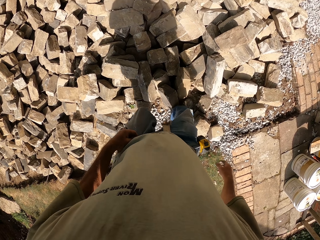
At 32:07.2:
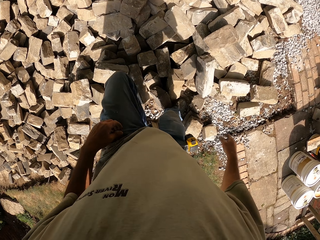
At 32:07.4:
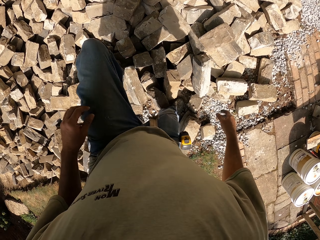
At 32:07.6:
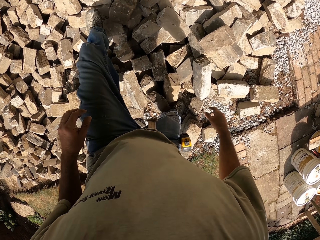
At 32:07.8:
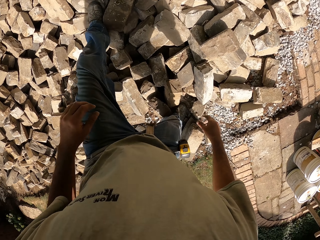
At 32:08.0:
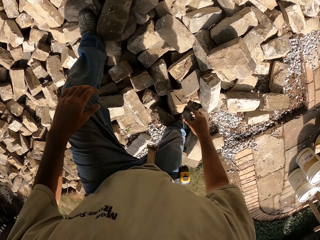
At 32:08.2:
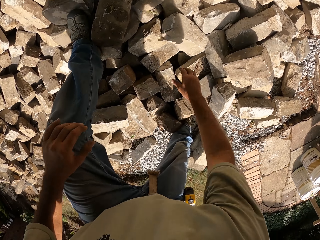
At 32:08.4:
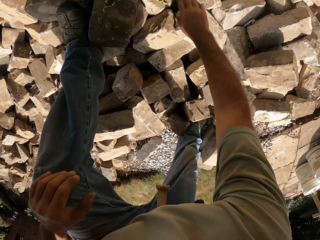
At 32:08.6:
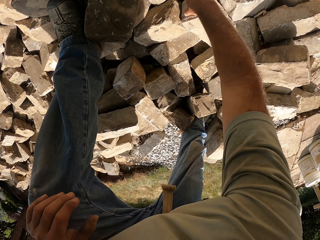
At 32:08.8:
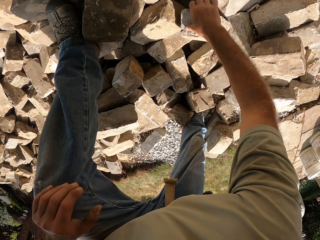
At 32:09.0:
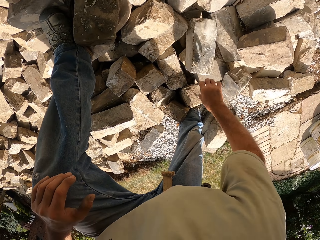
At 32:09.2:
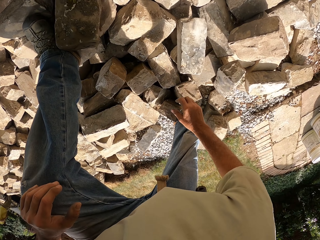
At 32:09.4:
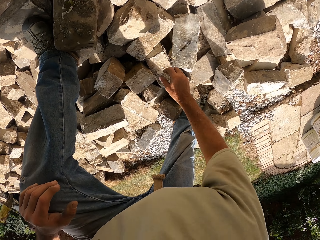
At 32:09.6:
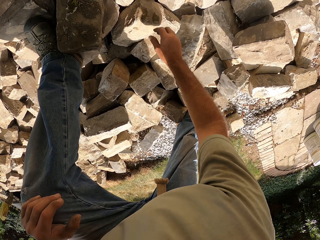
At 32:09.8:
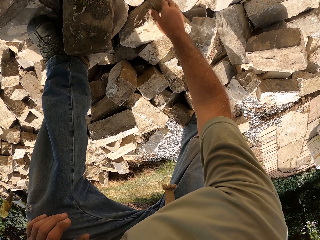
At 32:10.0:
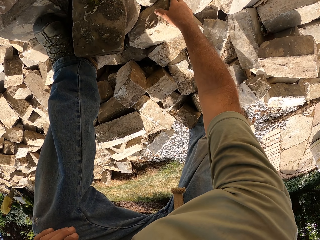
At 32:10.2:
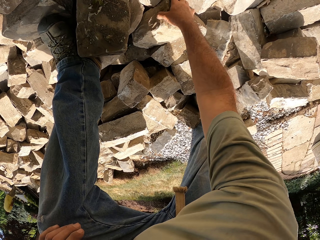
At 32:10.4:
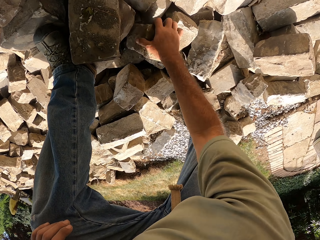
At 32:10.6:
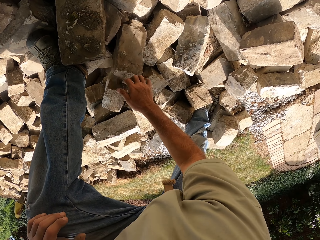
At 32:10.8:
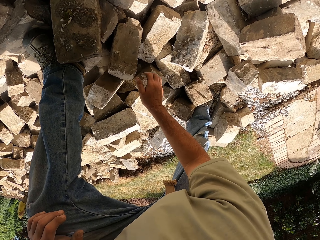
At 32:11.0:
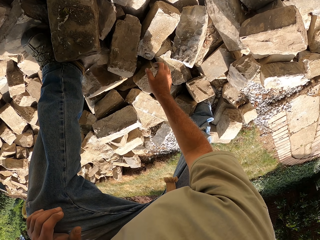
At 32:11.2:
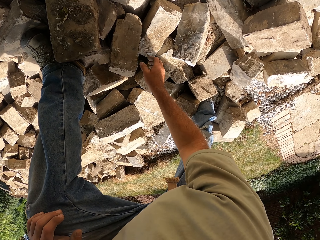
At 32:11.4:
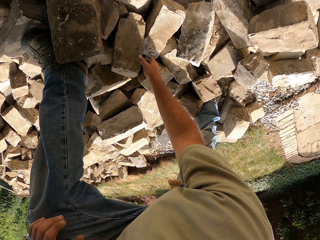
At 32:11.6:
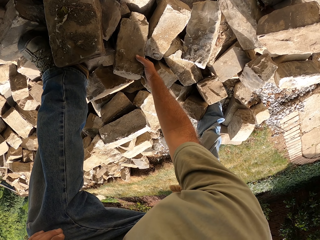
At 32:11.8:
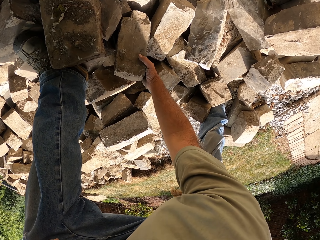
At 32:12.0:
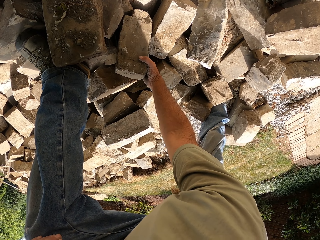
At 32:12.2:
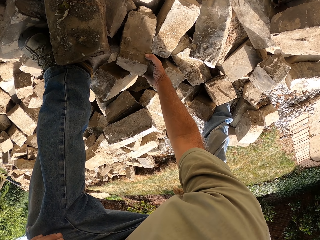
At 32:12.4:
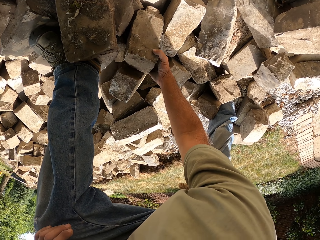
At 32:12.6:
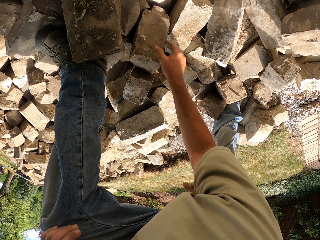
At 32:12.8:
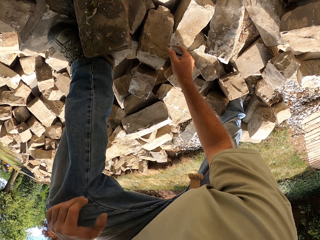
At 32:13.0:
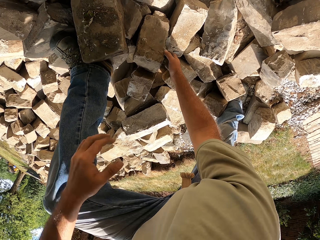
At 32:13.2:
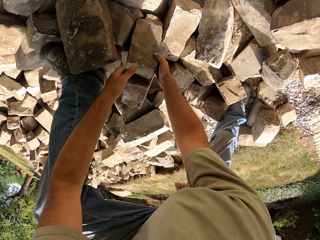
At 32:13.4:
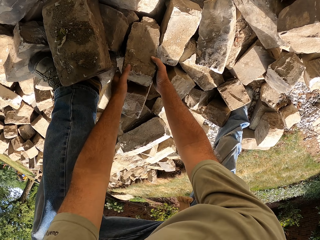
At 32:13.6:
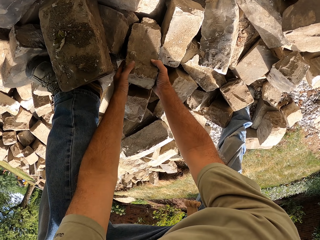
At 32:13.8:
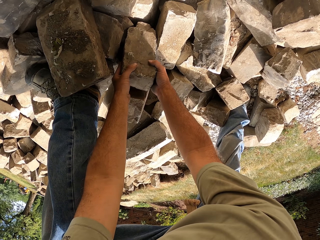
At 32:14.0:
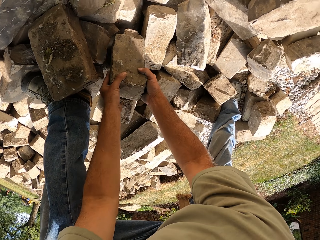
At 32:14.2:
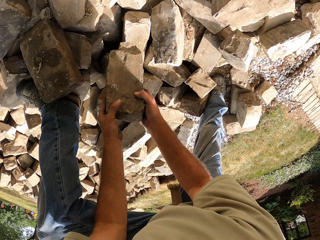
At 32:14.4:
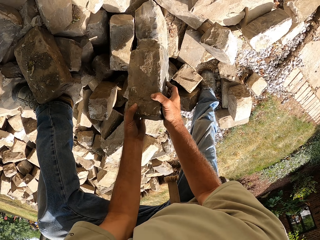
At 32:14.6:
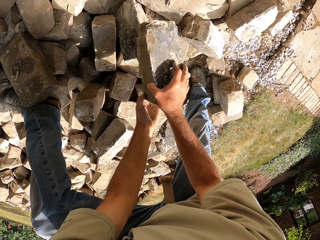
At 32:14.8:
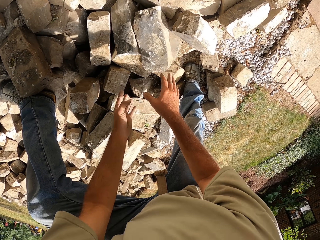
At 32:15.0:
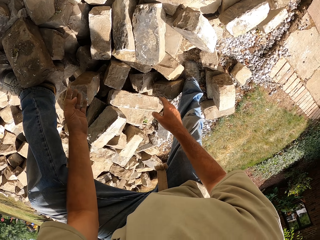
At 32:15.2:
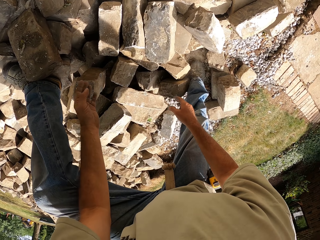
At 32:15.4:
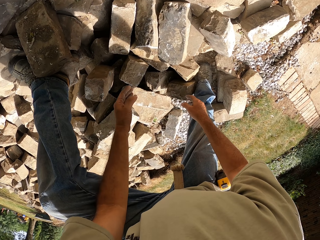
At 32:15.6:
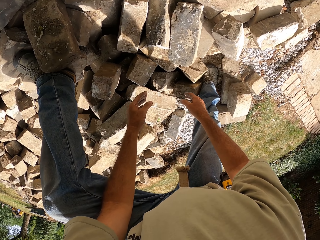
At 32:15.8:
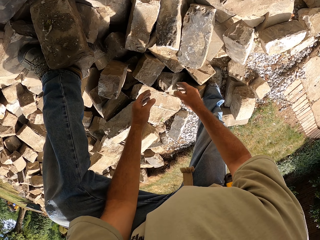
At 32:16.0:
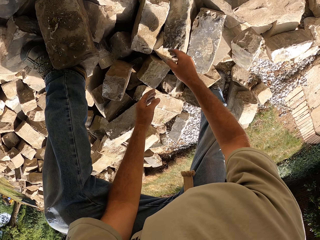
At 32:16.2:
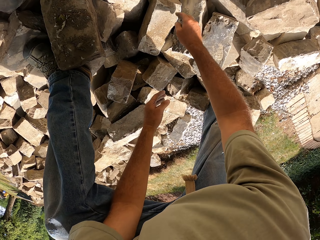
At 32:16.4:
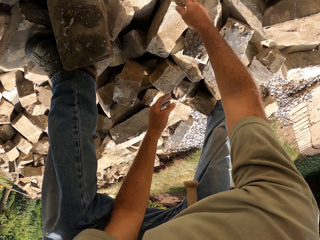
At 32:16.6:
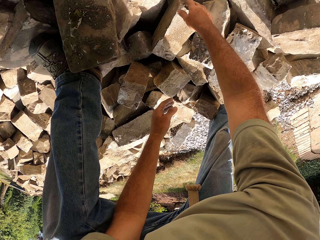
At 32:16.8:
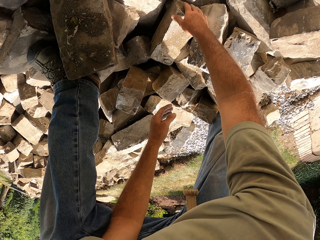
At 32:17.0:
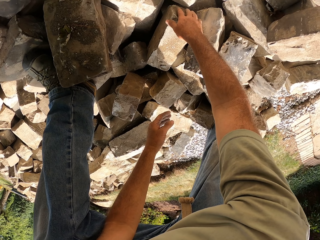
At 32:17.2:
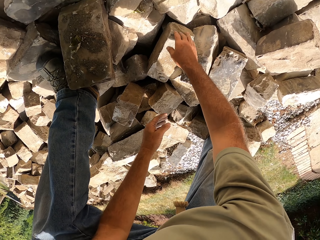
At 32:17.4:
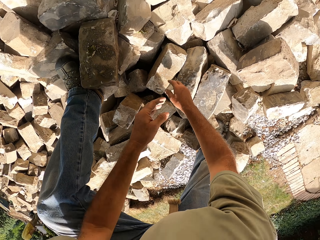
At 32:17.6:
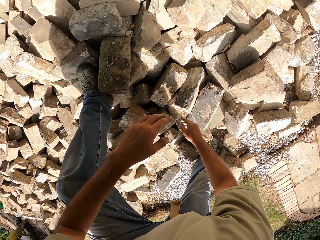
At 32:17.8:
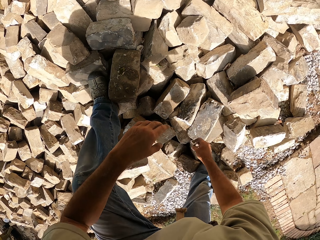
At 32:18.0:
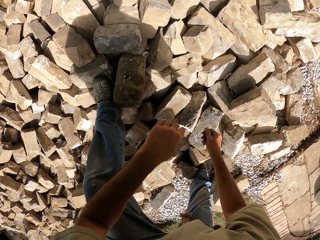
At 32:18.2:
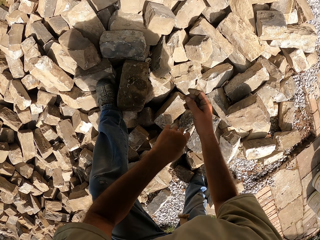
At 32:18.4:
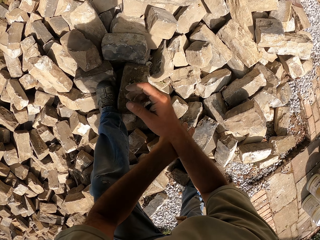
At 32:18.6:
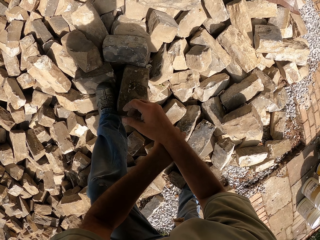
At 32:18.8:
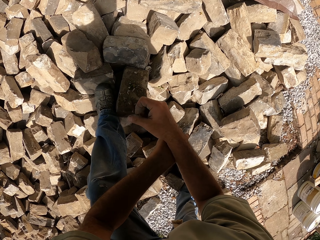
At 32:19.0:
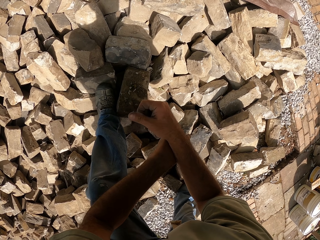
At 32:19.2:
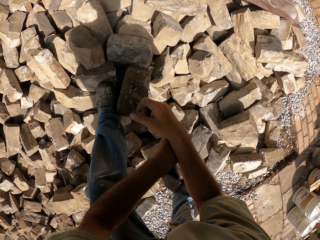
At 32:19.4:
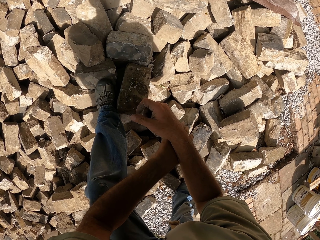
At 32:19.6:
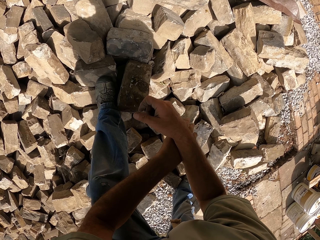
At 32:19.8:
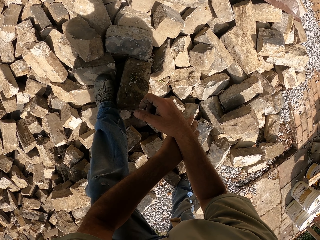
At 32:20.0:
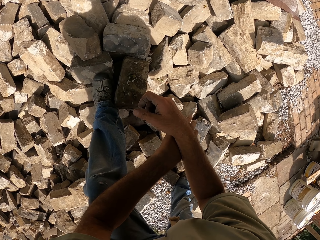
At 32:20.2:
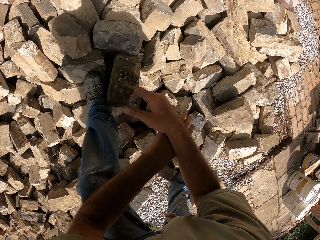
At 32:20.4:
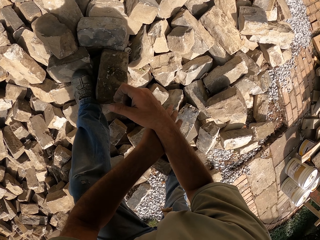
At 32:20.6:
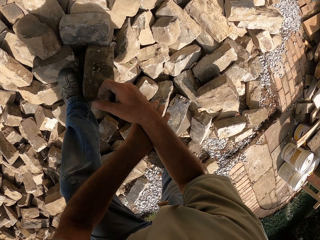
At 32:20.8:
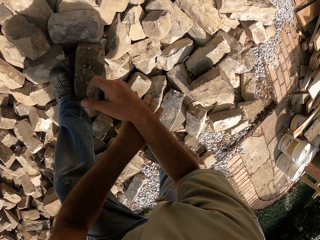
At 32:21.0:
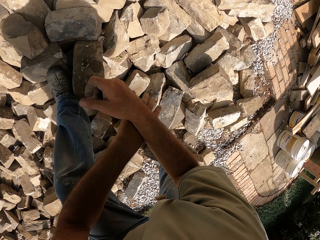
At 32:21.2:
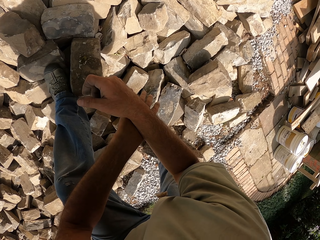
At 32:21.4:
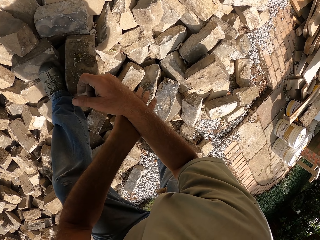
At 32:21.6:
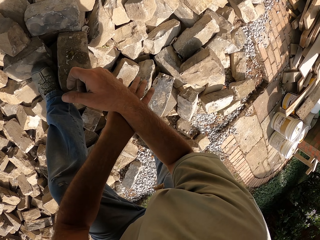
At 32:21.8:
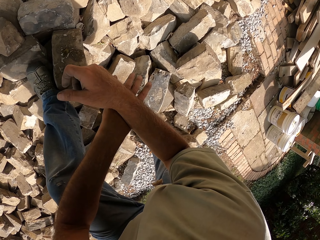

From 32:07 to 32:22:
The camera wearer moves a brick. They touch bricks. They pick up the brick. They drop the brick. They touch the brick. They turn around the construction site.

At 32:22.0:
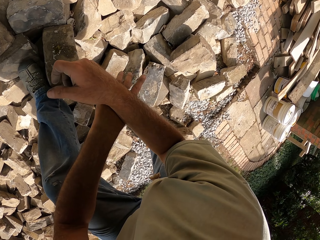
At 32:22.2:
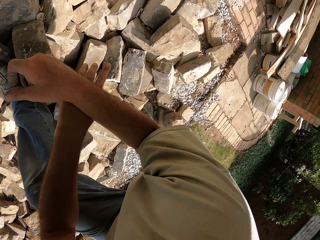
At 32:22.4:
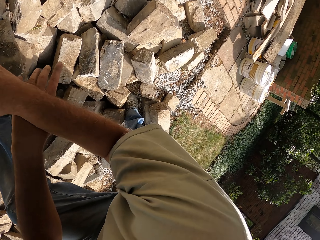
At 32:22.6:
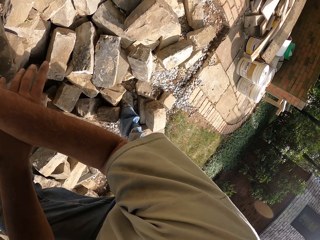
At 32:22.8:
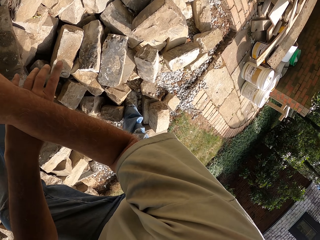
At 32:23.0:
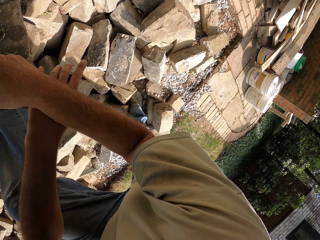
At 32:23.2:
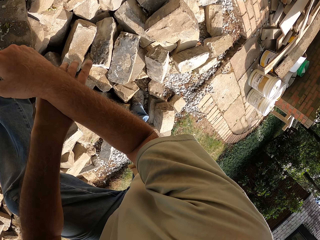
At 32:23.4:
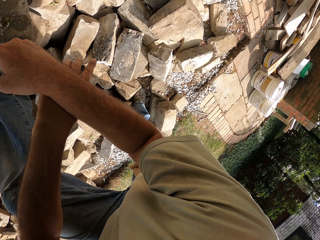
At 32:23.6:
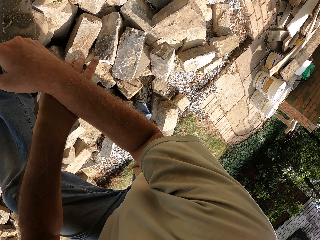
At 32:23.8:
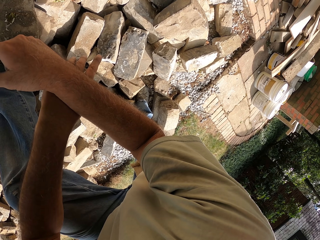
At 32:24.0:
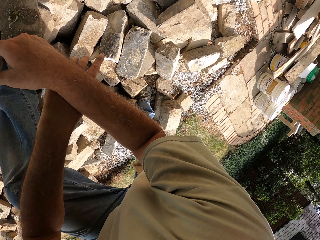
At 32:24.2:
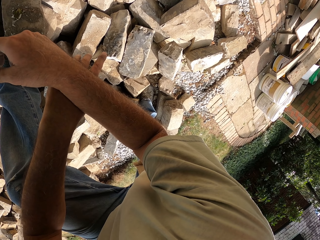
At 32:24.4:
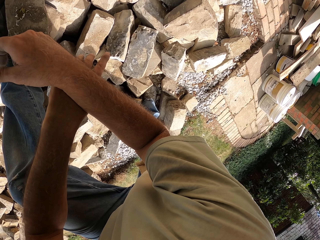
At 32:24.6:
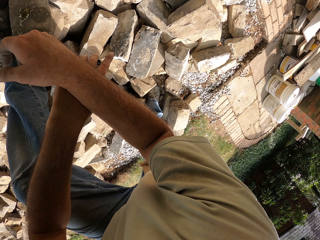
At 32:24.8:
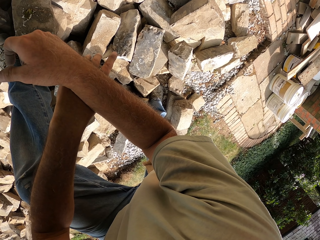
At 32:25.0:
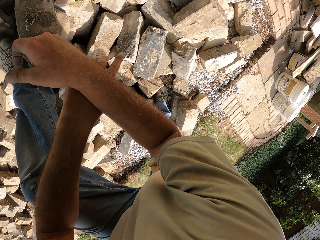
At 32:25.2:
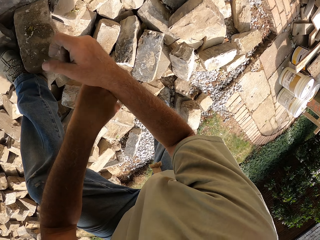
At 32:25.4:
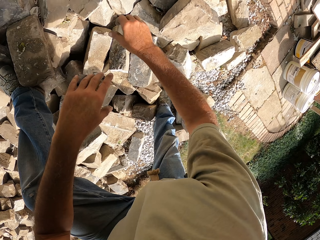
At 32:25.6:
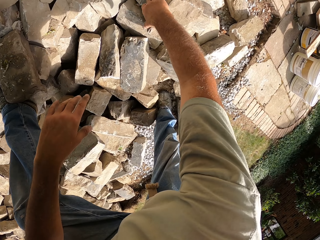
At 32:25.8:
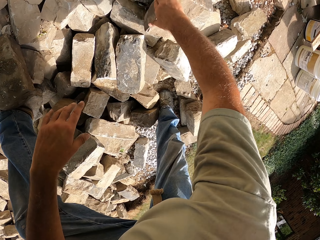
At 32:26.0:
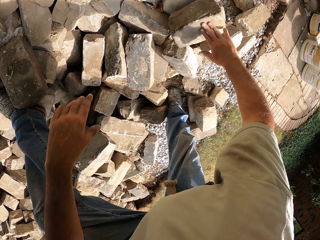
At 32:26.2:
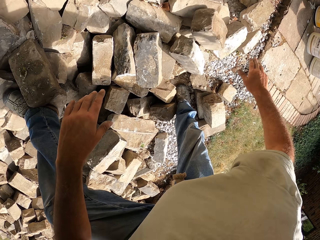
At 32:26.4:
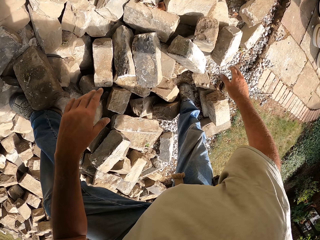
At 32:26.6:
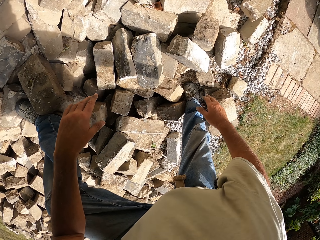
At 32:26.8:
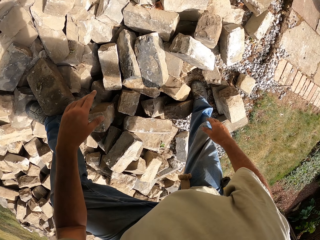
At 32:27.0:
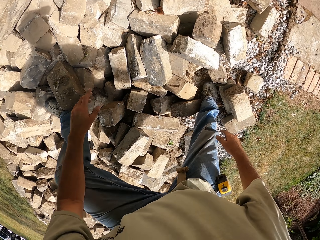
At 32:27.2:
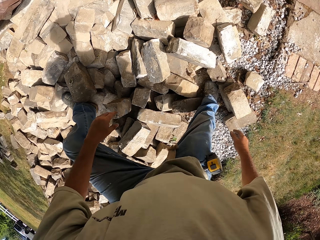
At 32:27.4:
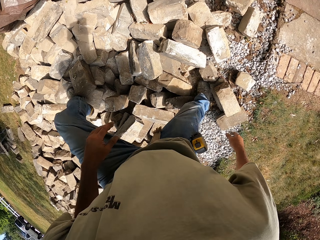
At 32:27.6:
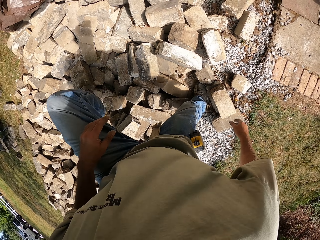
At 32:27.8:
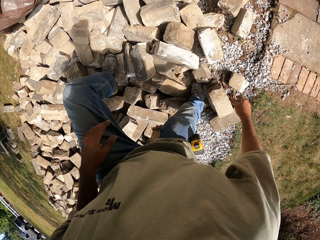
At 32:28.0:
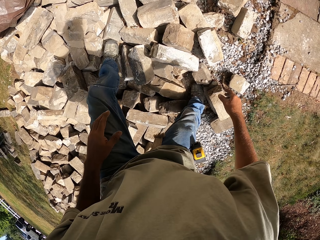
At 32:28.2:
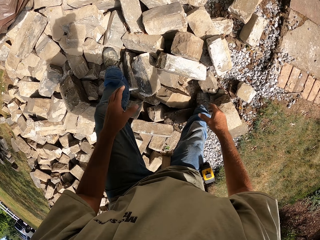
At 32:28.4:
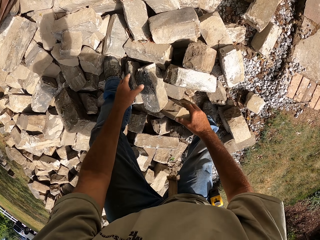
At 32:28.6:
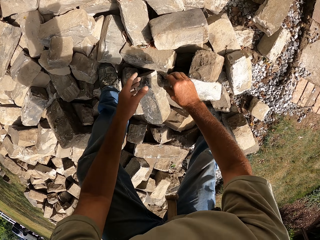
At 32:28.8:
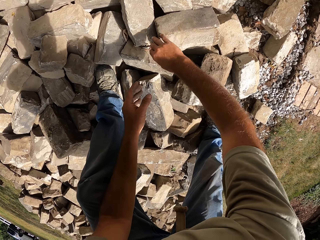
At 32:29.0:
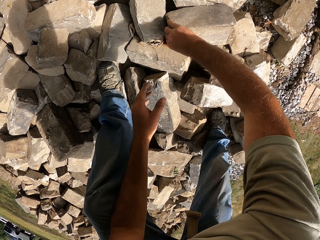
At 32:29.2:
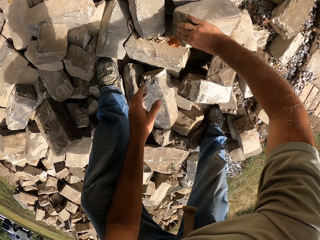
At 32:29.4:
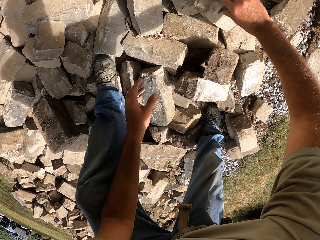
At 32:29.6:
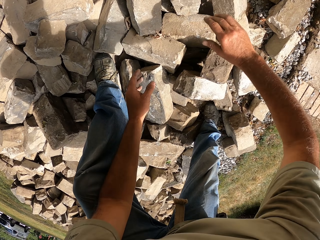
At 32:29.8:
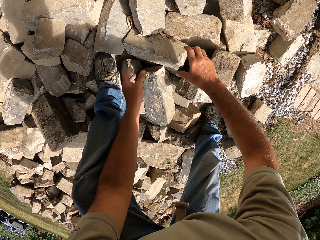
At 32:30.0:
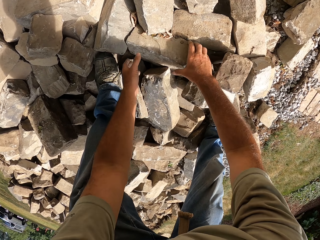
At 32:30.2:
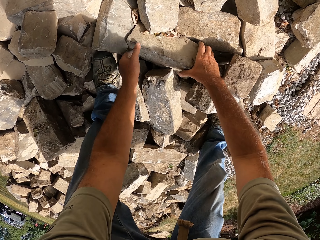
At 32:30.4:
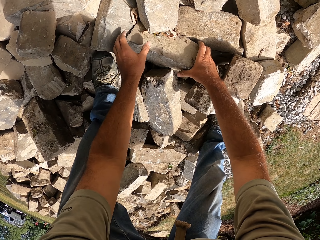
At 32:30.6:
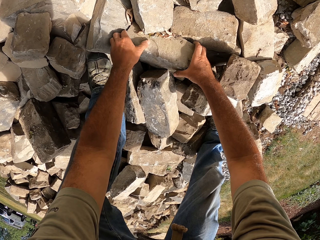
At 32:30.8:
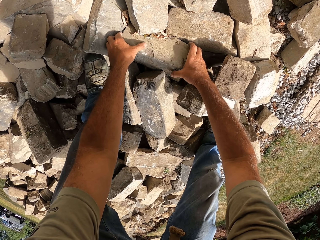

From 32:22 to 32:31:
The camera wearer moves the brick. They turn around the construction site. They move the brick.
